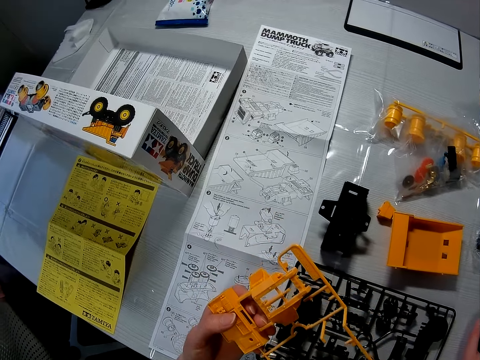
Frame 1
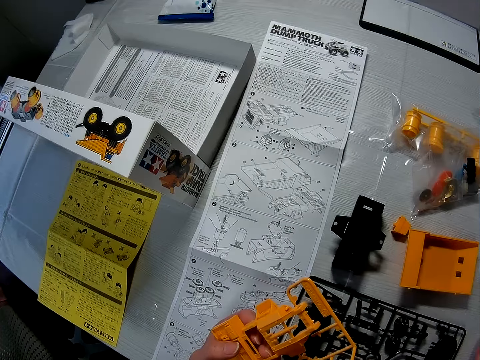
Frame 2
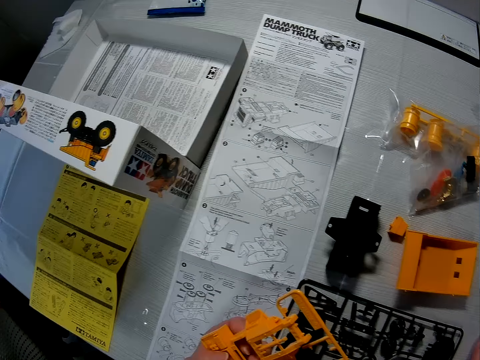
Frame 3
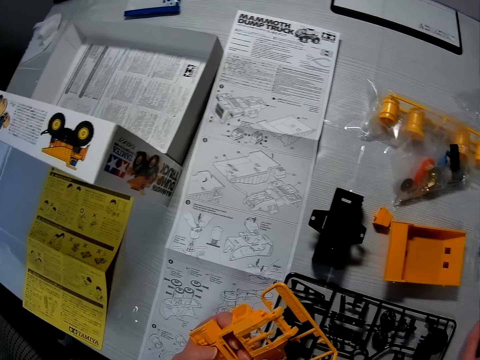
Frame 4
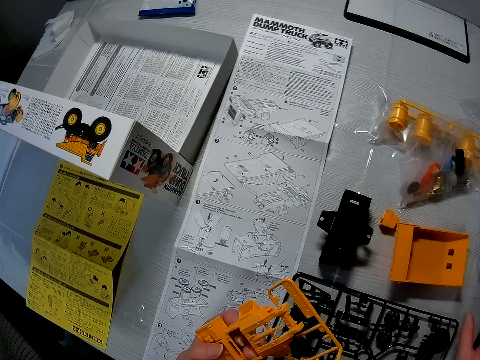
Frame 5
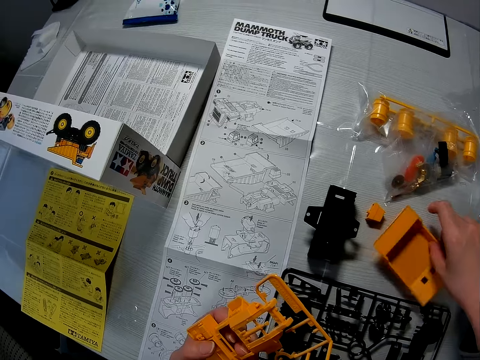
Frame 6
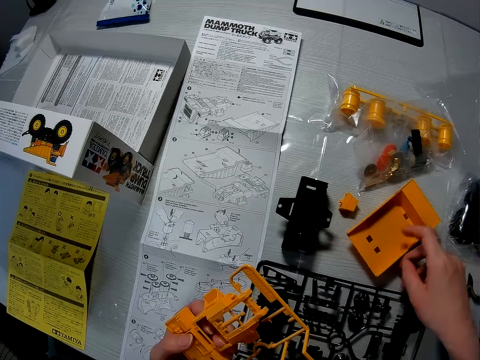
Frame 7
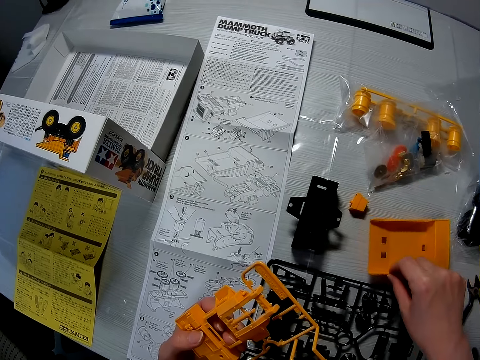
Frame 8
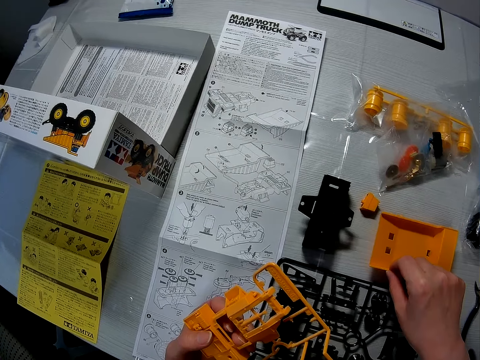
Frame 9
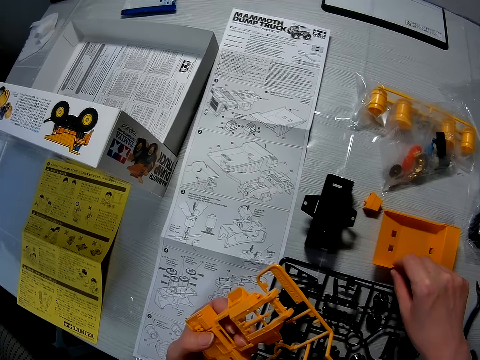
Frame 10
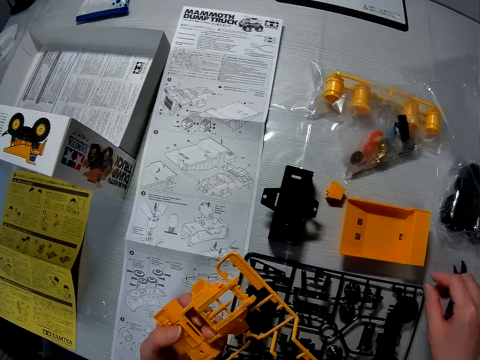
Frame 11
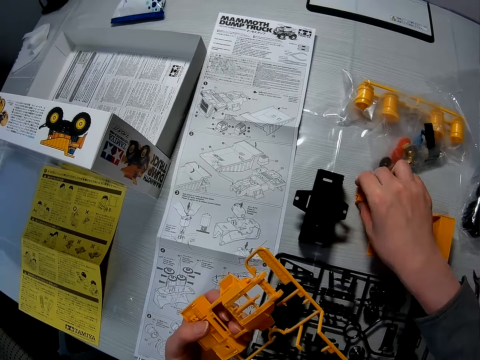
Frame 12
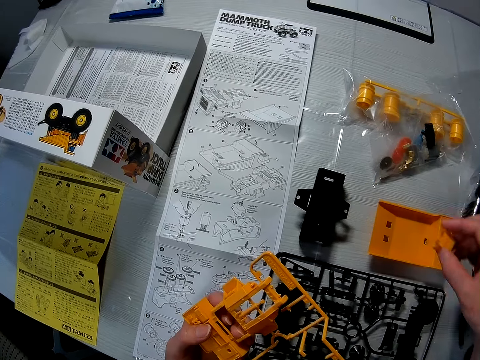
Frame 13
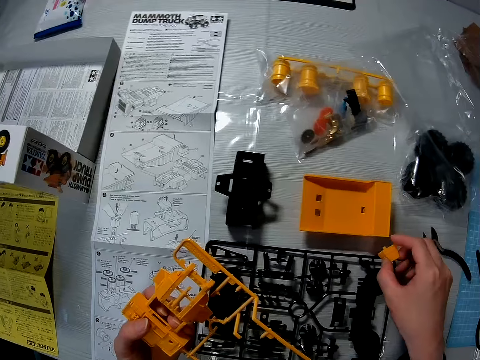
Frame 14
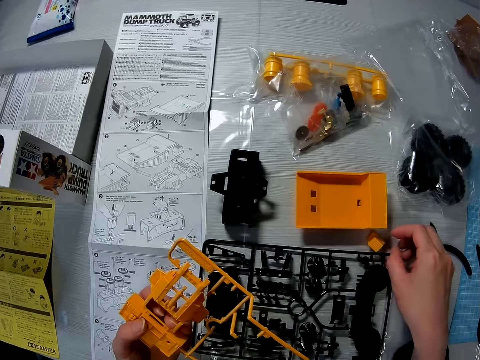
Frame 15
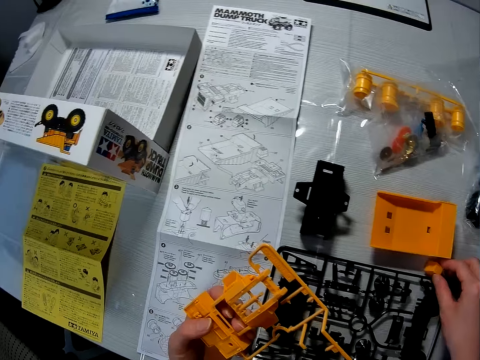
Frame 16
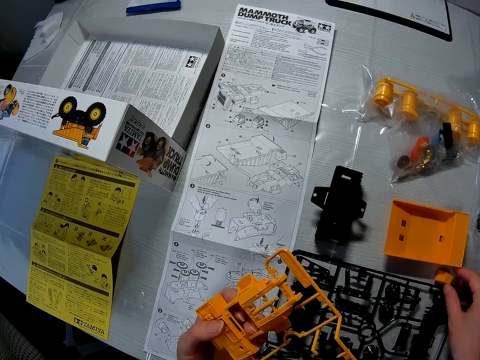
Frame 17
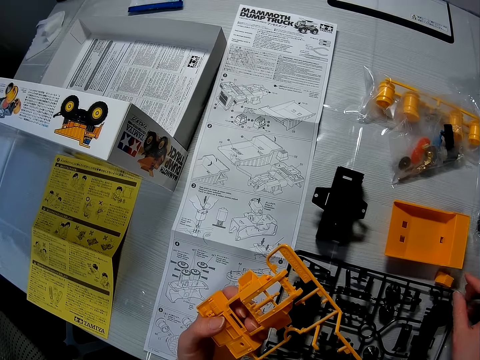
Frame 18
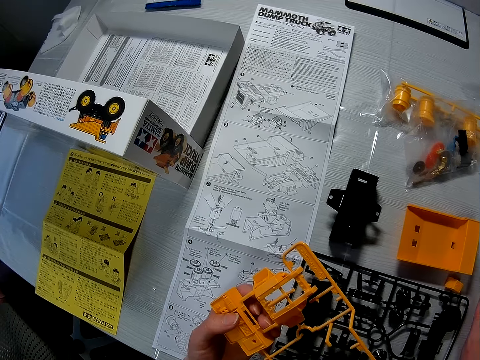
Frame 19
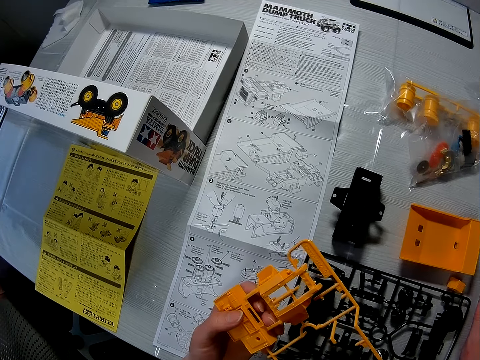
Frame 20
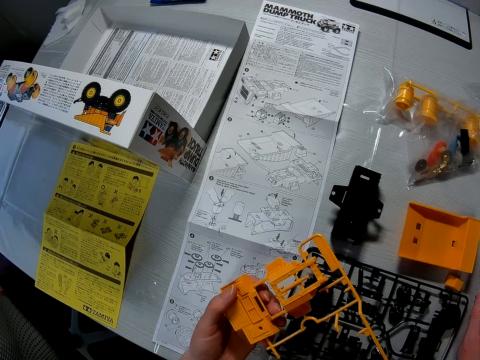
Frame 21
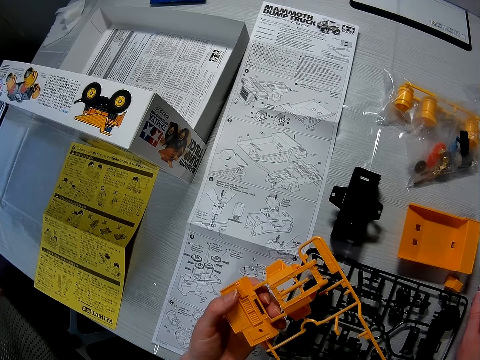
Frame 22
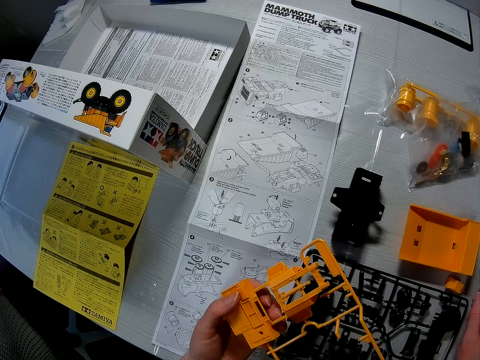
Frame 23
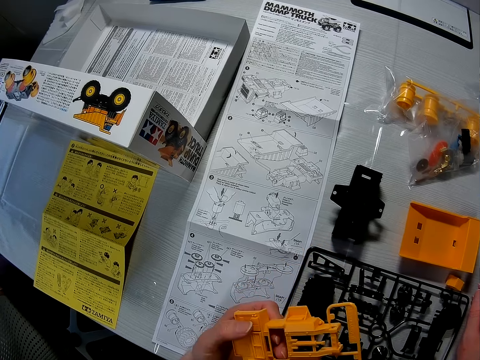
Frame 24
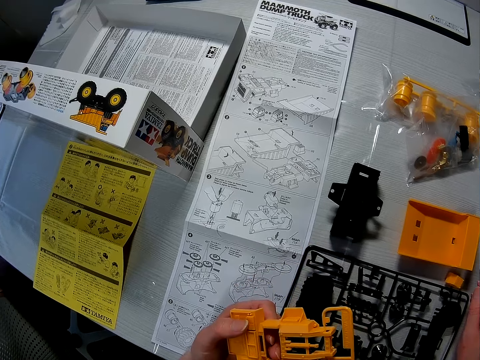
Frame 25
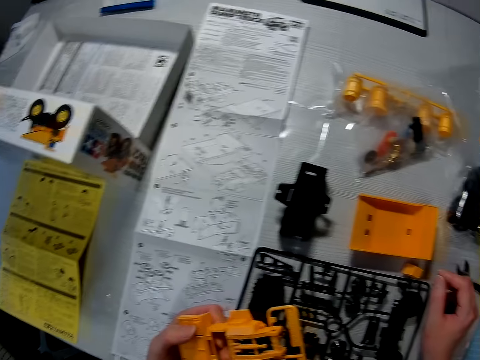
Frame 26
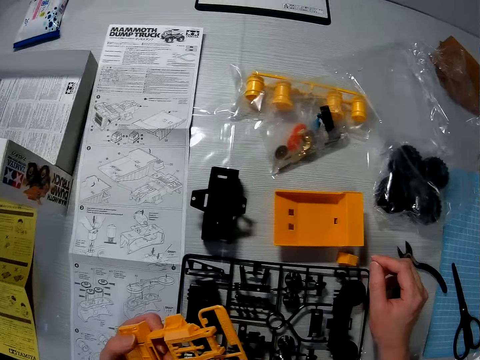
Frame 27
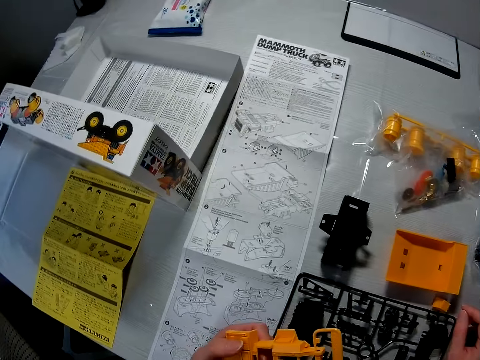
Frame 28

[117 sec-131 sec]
The camera wearer drops the plier on the table. He picks up the dump box on the table with his right hand. He touches the toy material.

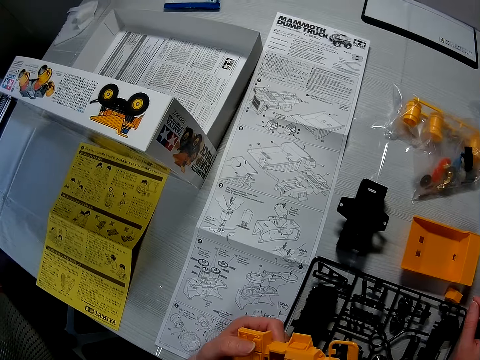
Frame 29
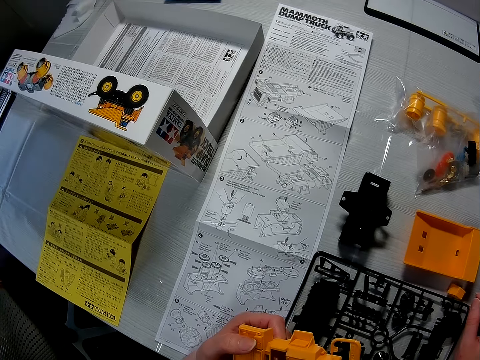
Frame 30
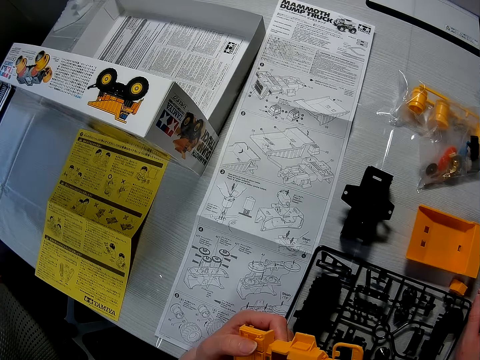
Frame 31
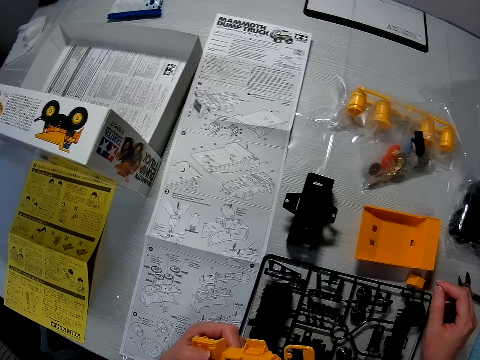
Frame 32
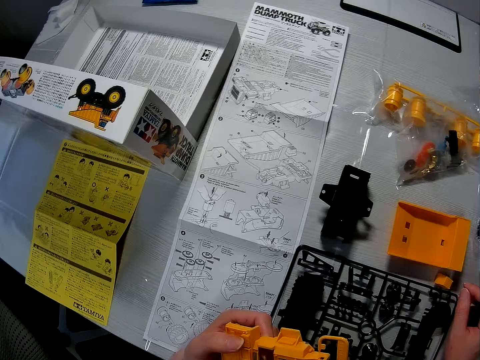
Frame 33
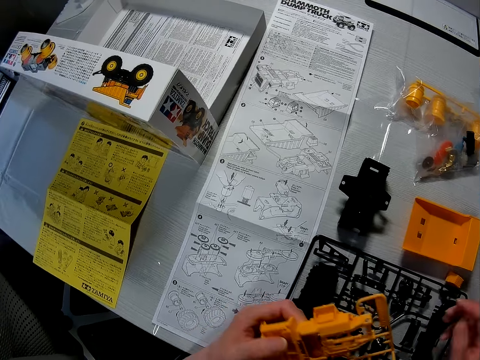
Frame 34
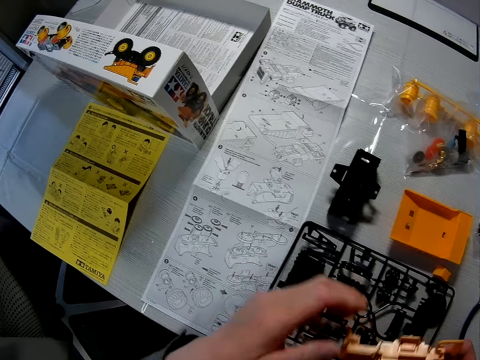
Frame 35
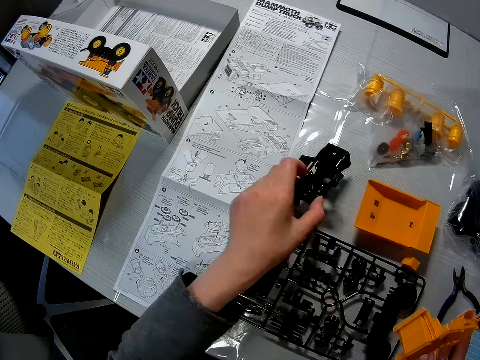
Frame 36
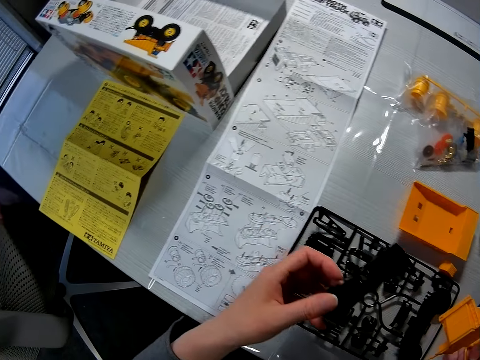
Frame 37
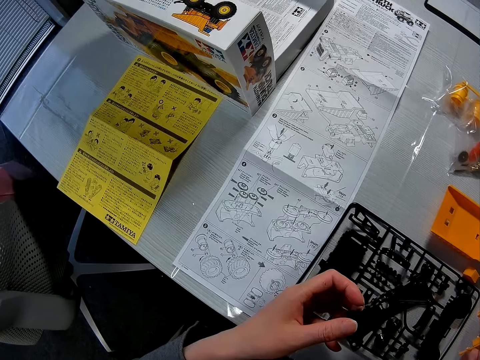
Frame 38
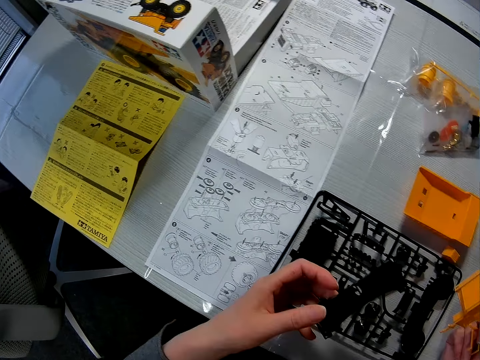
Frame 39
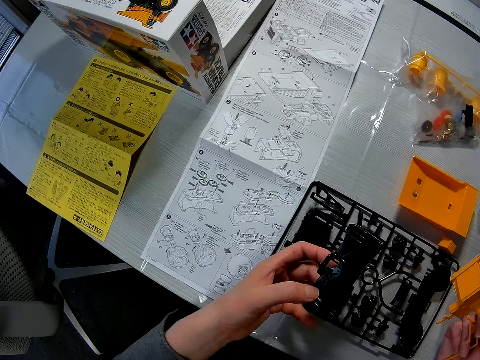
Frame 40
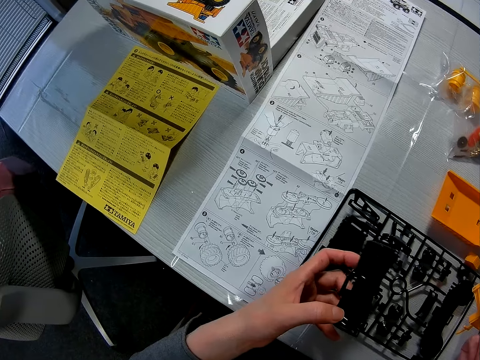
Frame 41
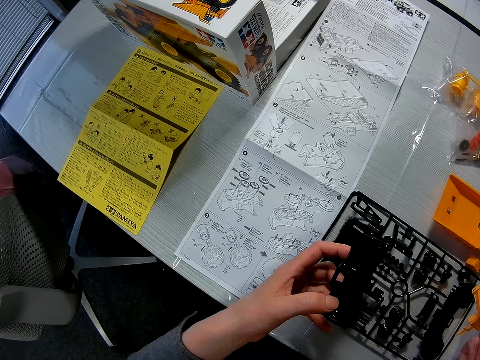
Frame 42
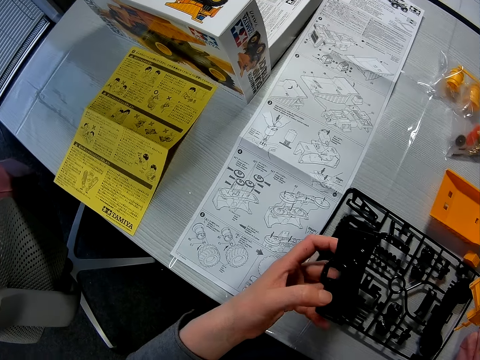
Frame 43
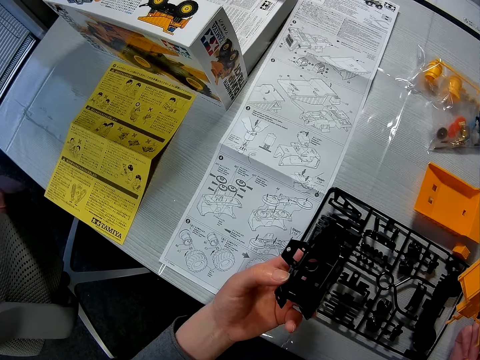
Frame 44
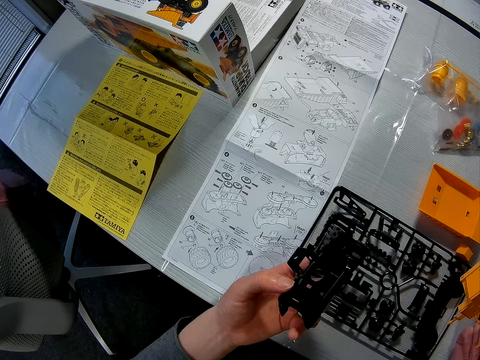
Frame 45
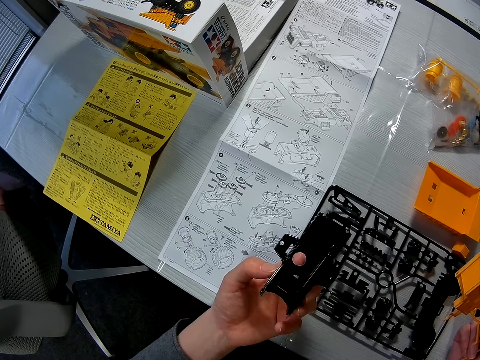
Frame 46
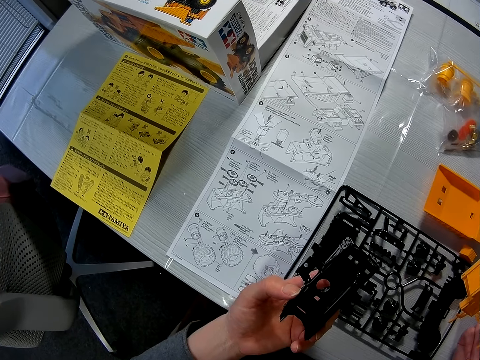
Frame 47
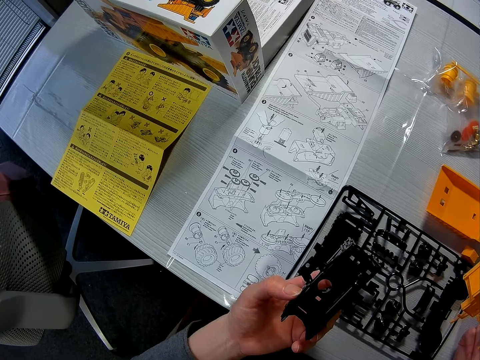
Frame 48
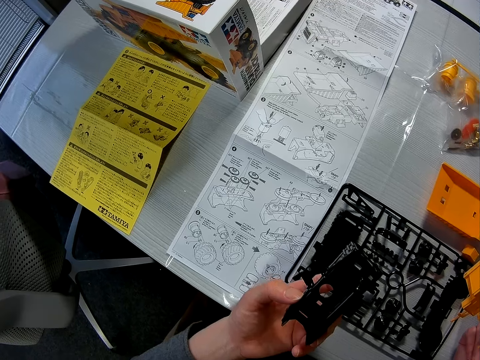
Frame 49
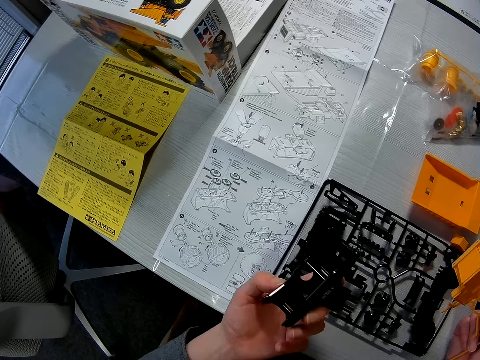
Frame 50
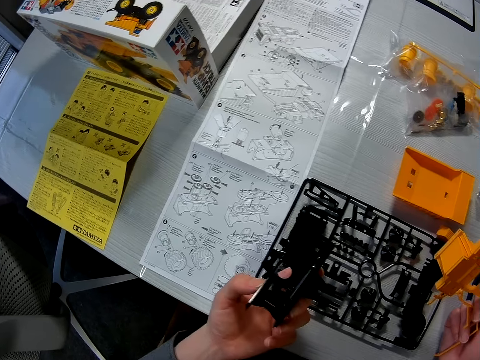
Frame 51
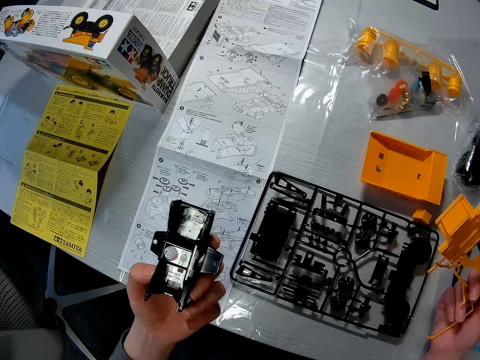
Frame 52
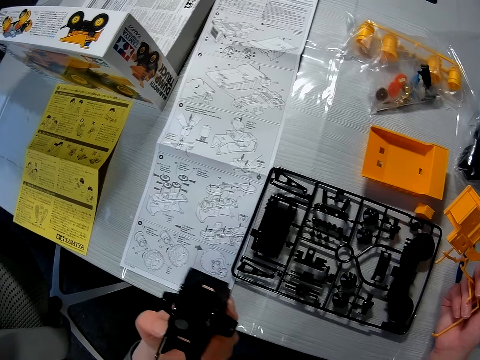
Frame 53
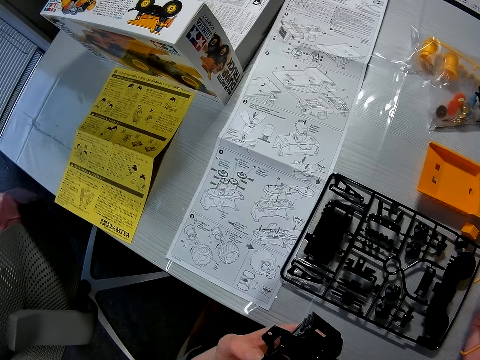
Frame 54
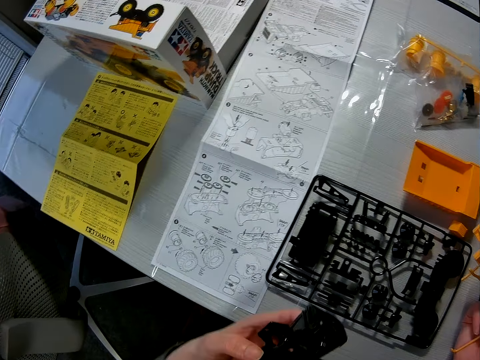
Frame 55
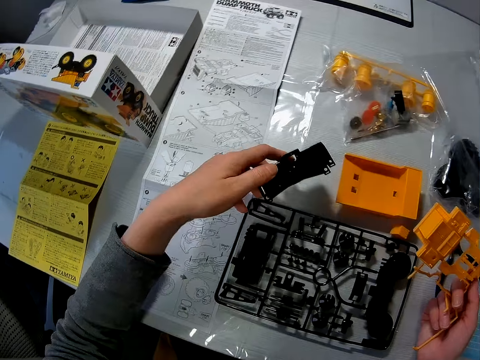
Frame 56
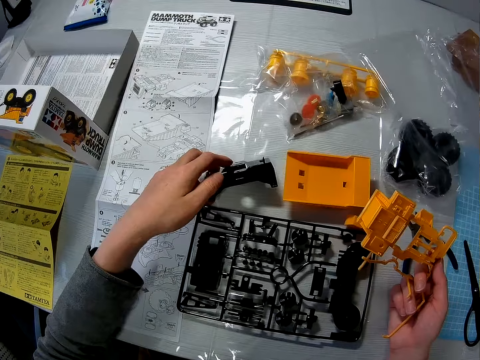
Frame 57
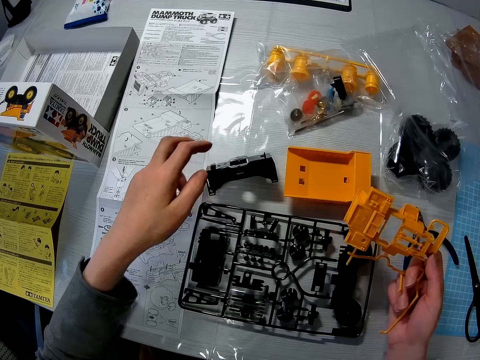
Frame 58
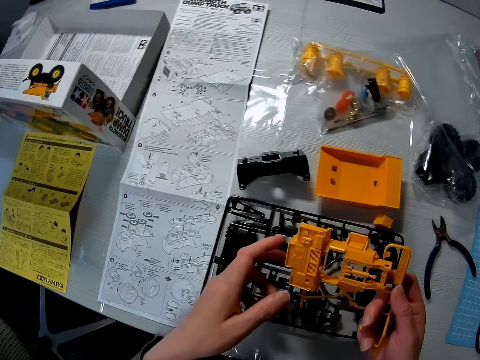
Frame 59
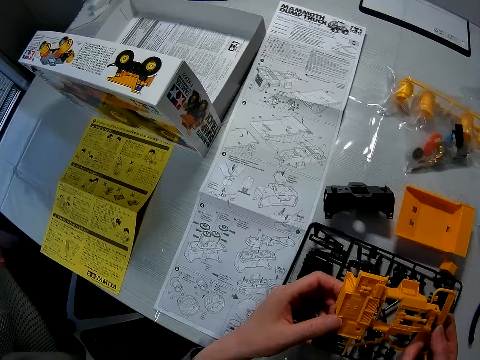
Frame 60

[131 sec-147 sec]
The camera wearer passes the yellow components of the toy truck to his right hand. He picks up the front bumper of the toy truck with his left hand. He drops the front bumper of the toy truck on the table.
